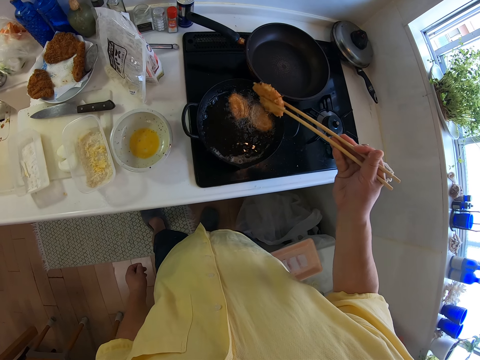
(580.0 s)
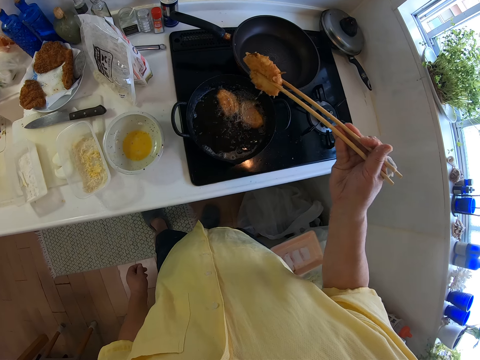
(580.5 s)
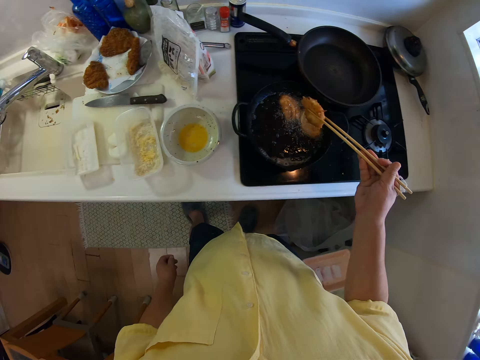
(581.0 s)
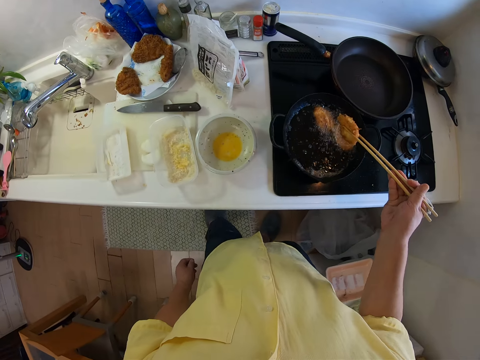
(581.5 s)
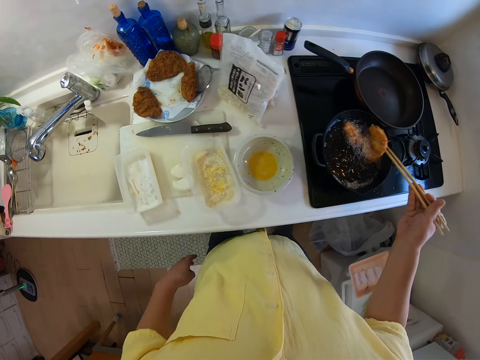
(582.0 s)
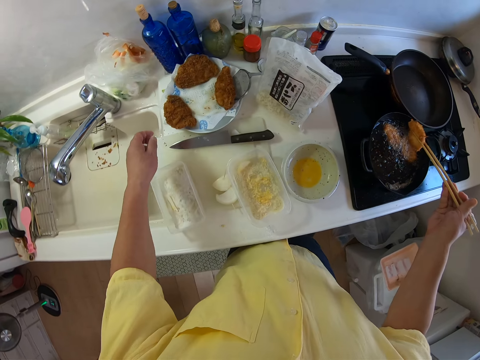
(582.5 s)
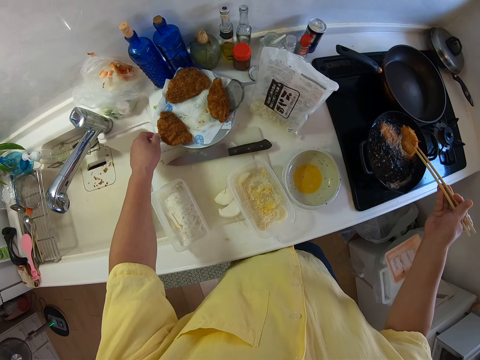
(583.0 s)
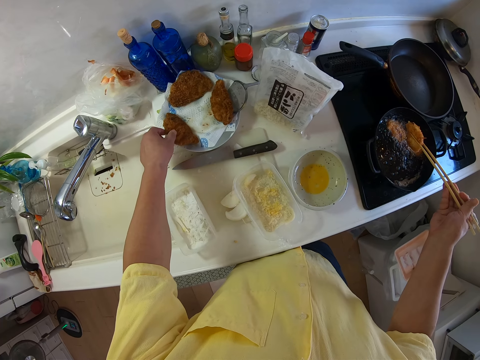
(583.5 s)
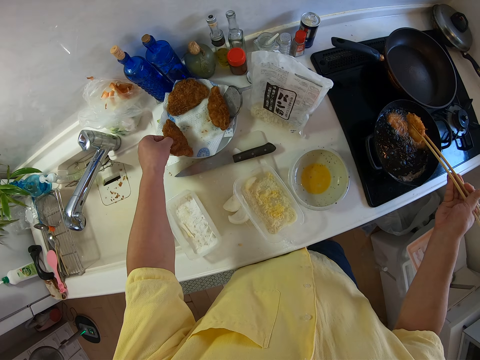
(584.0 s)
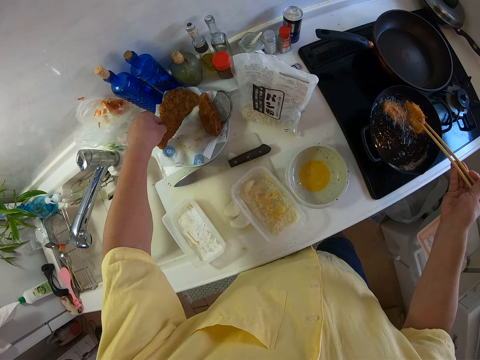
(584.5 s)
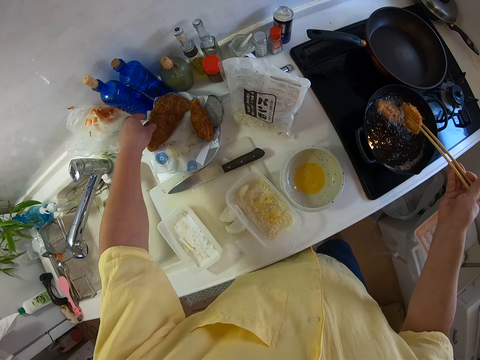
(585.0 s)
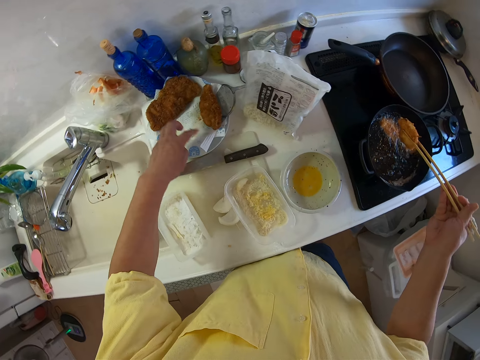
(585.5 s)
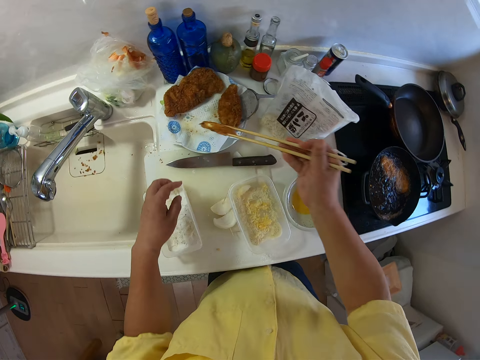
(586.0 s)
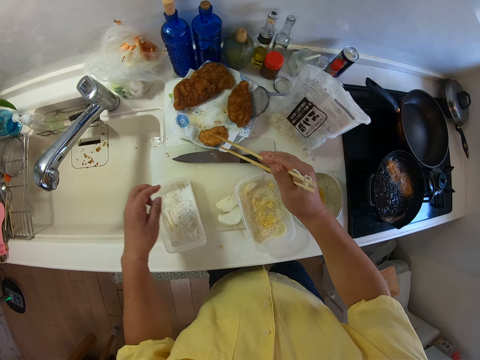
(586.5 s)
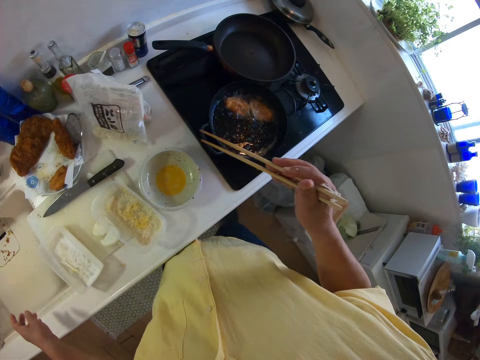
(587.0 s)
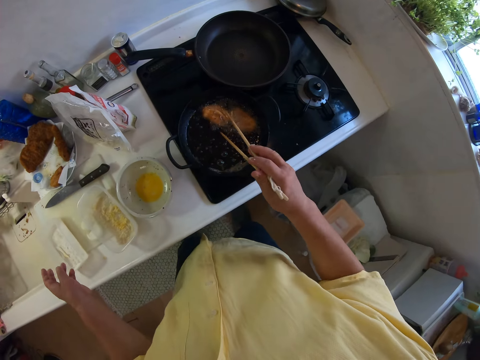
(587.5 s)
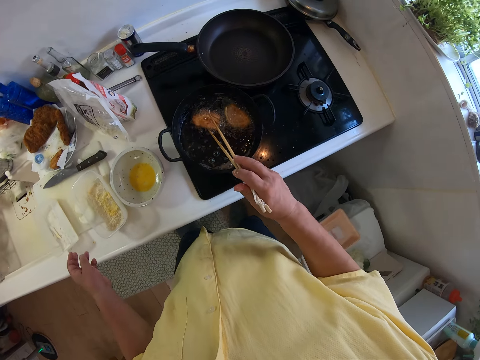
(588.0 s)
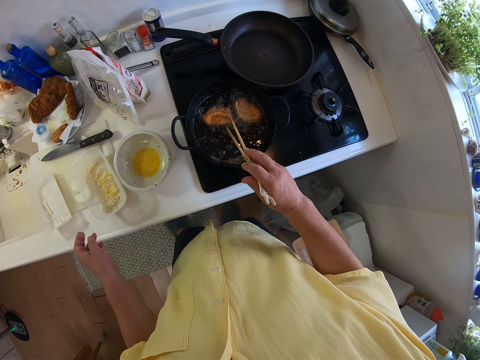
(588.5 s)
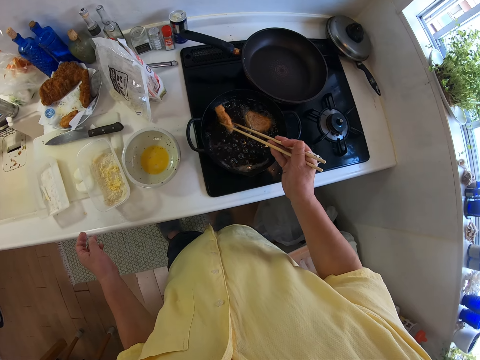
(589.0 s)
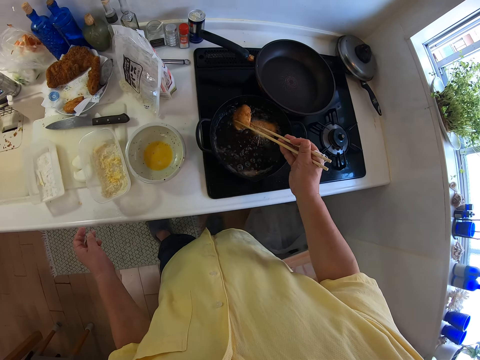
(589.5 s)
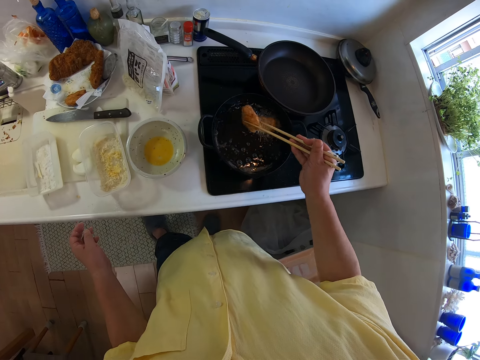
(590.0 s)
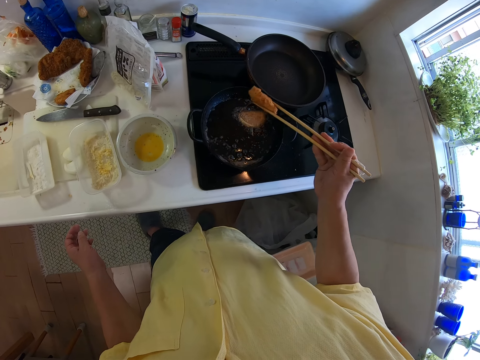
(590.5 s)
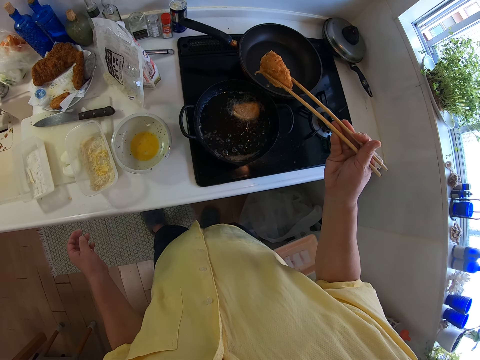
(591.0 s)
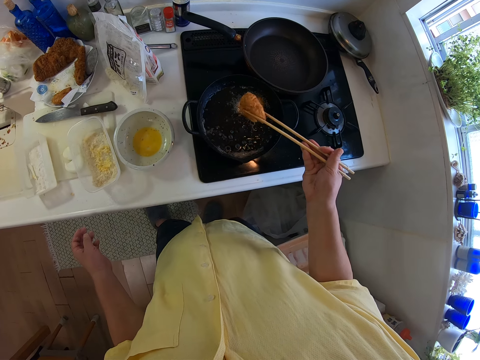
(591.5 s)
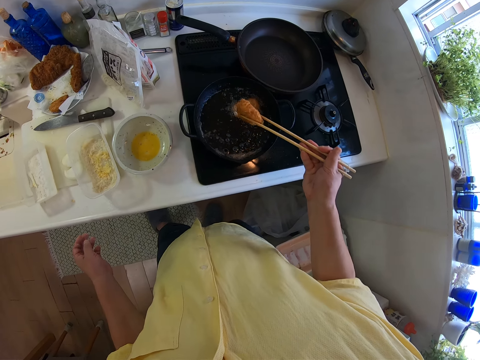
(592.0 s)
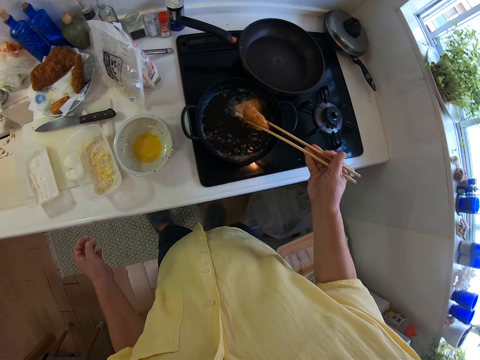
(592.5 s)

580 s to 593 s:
The camera wearer picks out food from the frying pan with the chopsticks in his right hand. He moves a fried dough on a plate on the table with his left hand. He places the food in the chopsticks on the plate on the table. He picks out food from the frying pan with the chopsticks in his right hand.

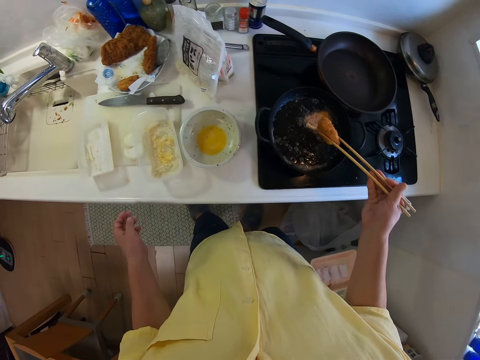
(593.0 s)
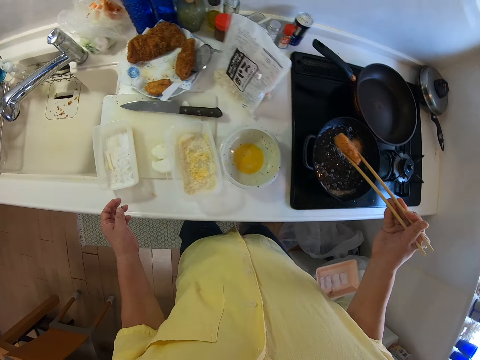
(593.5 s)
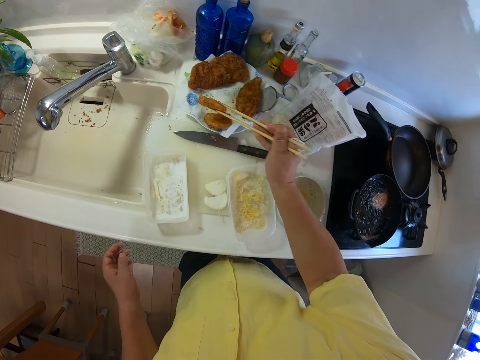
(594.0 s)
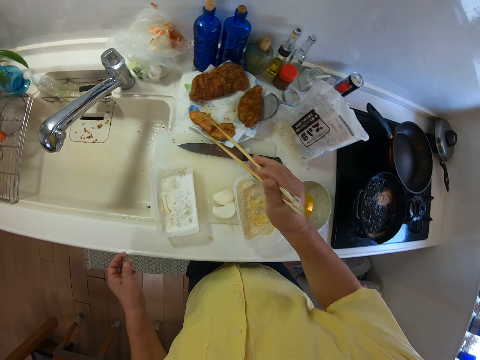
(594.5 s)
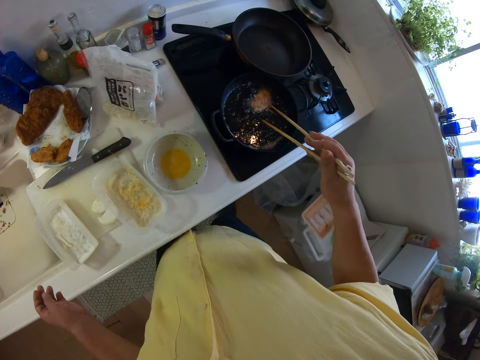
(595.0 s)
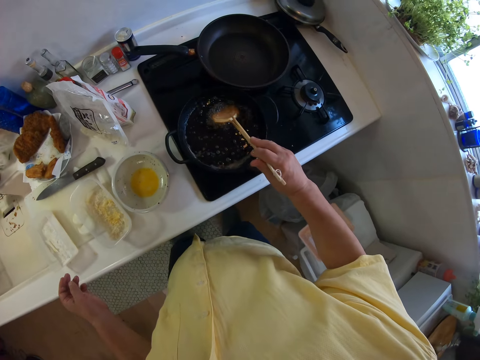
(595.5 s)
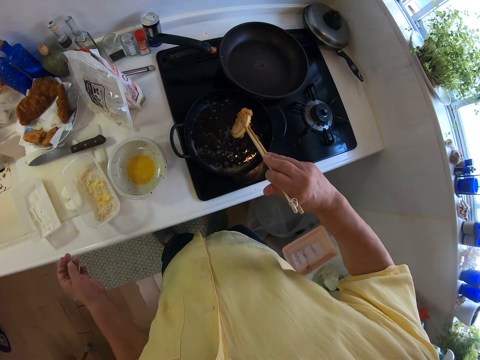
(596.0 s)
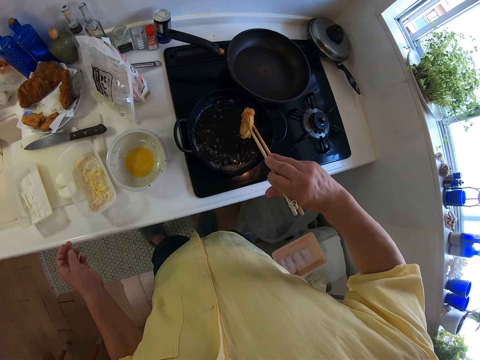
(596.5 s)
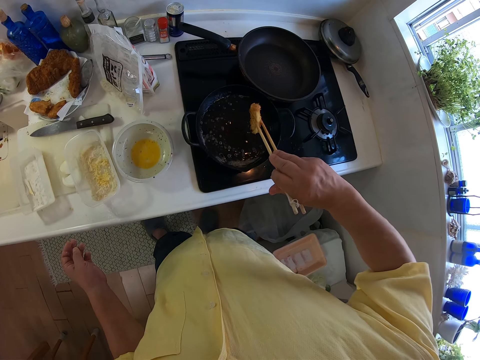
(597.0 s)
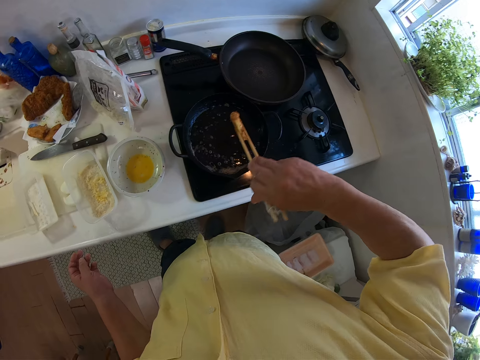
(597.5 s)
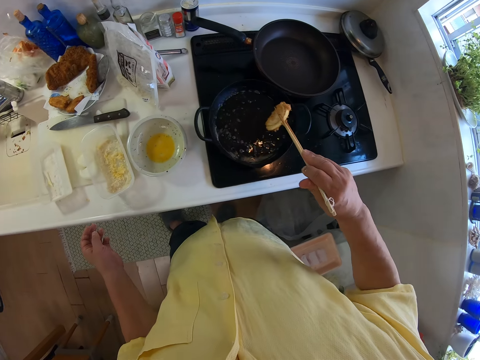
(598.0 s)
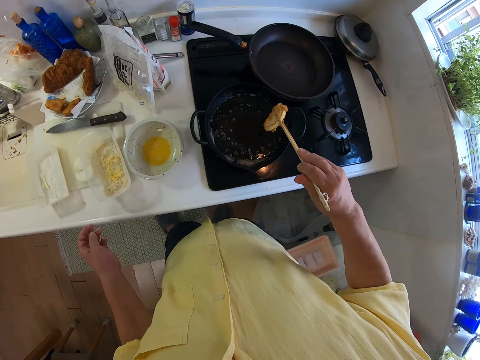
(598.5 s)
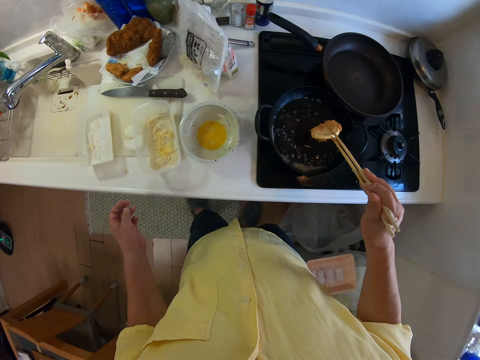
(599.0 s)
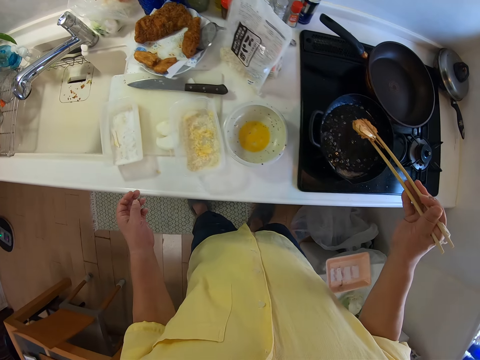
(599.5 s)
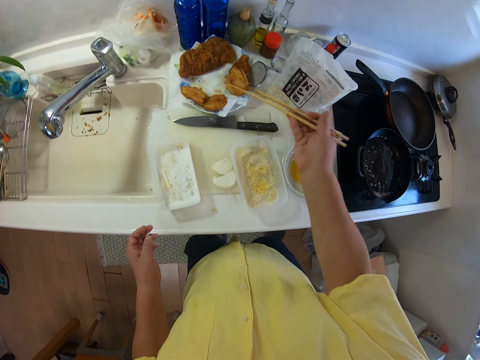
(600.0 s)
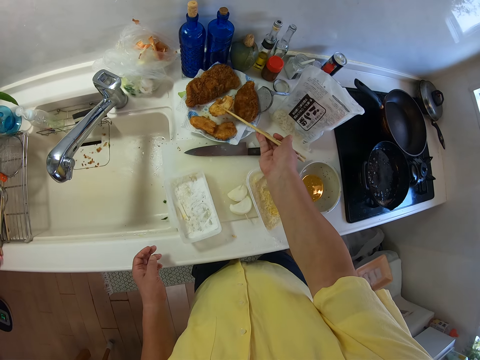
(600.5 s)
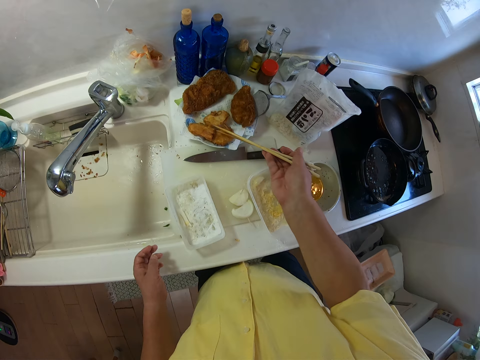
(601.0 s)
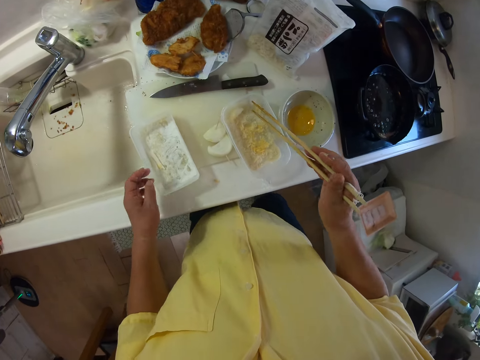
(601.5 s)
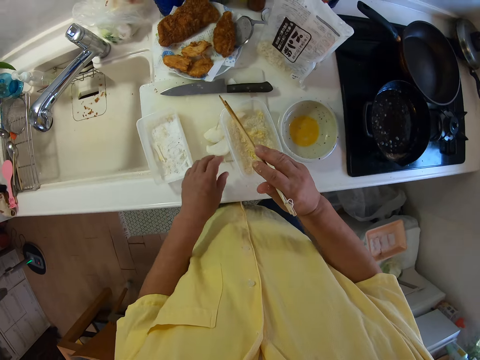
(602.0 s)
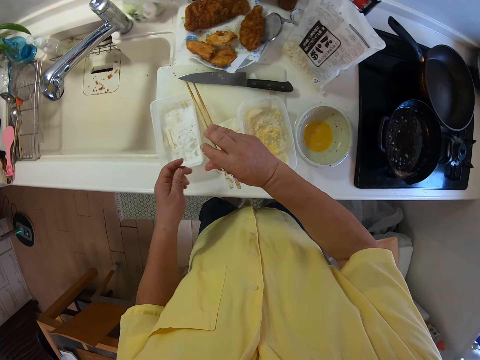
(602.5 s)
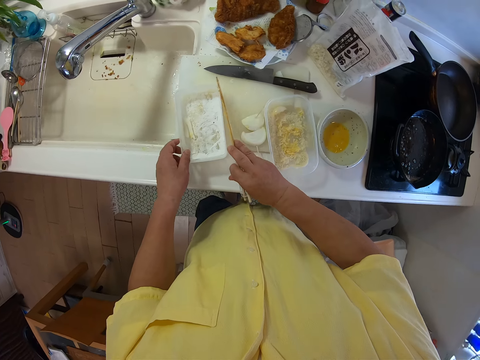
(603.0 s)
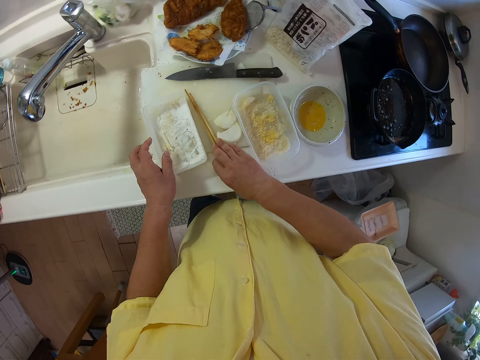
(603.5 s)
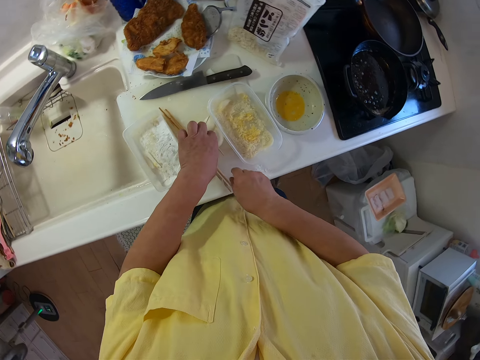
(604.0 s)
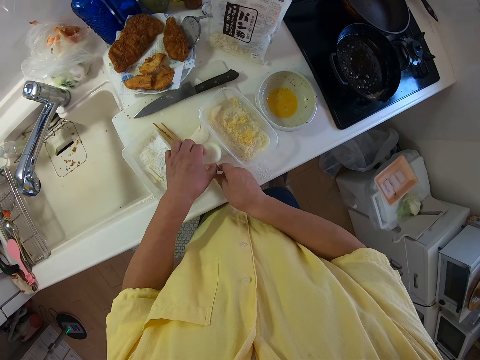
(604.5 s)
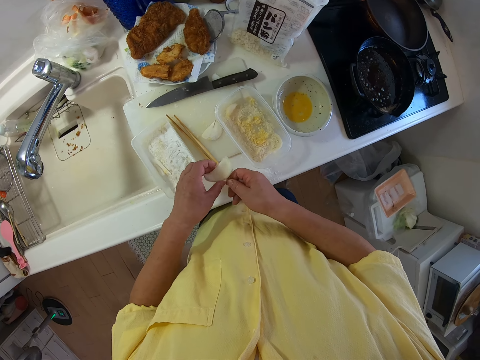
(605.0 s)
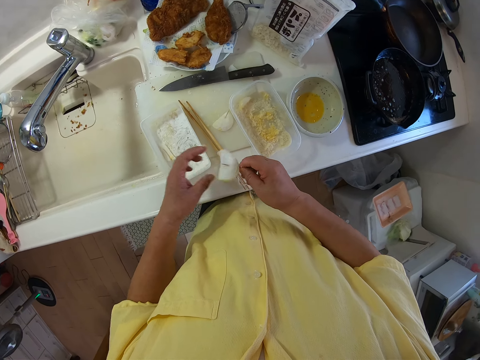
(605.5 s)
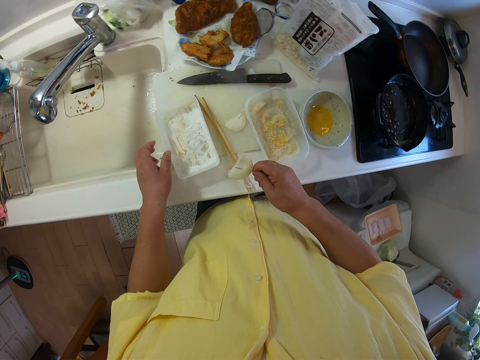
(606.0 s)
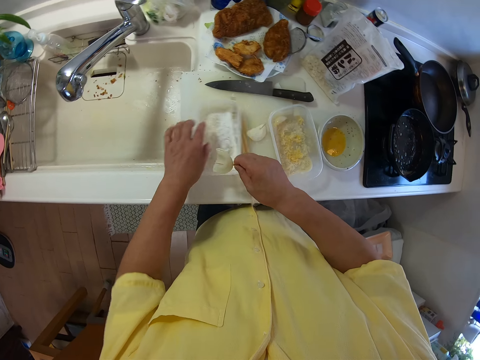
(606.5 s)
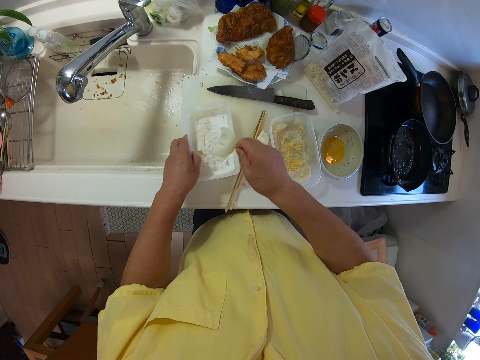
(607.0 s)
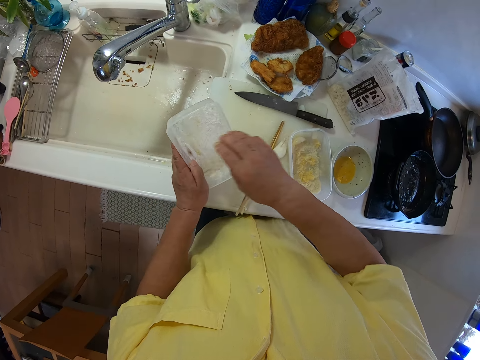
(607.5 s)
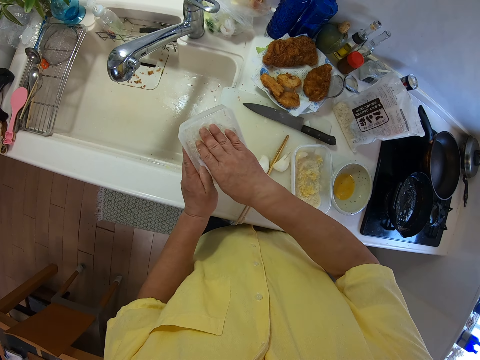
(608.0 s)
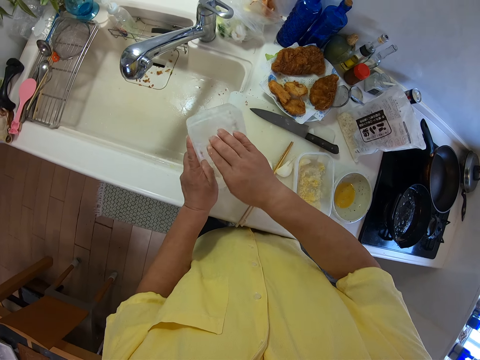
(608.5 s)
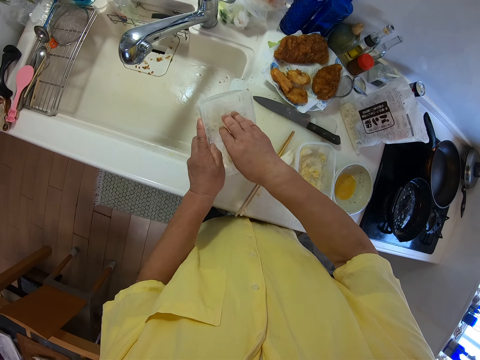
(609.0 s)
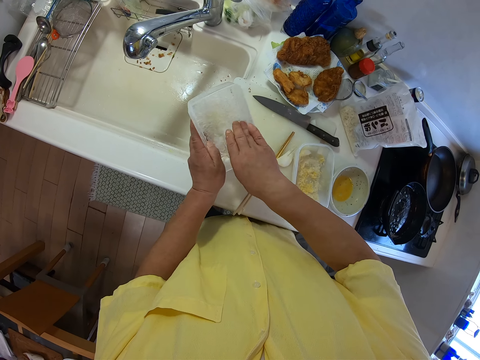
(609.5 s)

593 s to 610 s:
The camera wearer places the food in the chopsticks on the plate on the table. He picks out food from the frying pan with the chopsticks in his right hand. He places the food in the chopsticks on the plate on the table. He places the chopsticks on the table. He picks up a slice of vegetable from the table with his right hand. He picks up the plate from the table with his left hand. He places the vegetable in his right hand on the table. He gathers the flour in the plate with his right hand.
